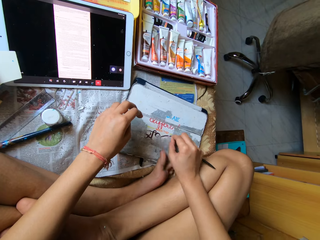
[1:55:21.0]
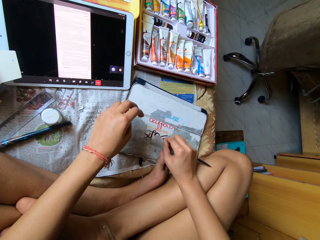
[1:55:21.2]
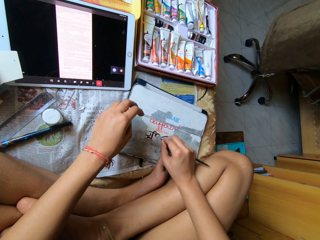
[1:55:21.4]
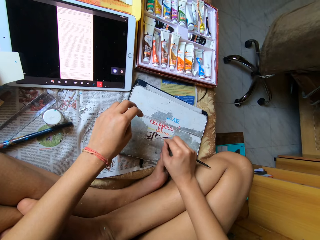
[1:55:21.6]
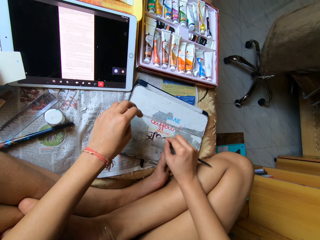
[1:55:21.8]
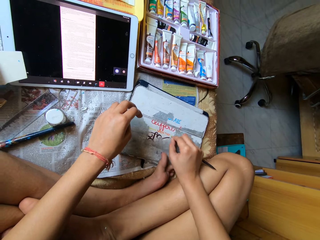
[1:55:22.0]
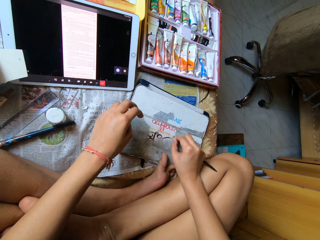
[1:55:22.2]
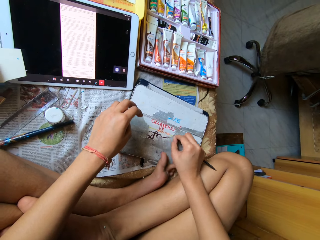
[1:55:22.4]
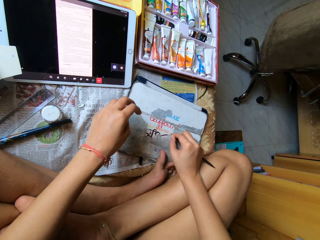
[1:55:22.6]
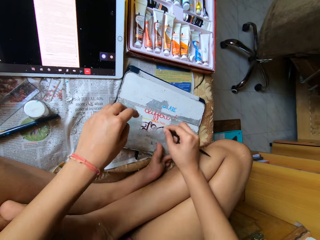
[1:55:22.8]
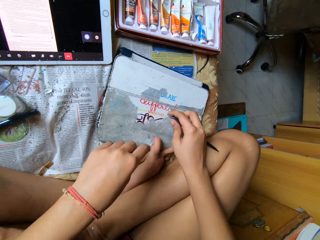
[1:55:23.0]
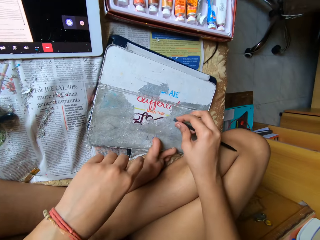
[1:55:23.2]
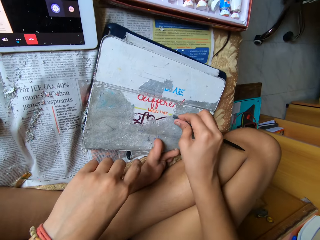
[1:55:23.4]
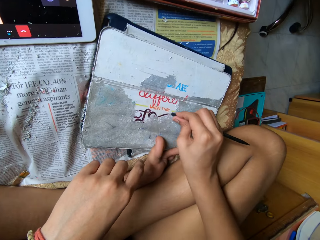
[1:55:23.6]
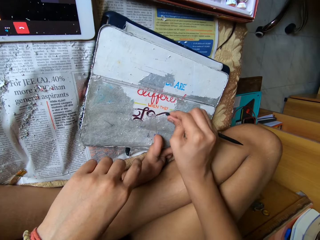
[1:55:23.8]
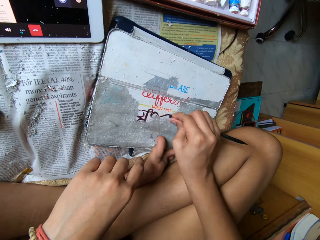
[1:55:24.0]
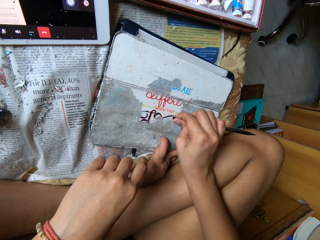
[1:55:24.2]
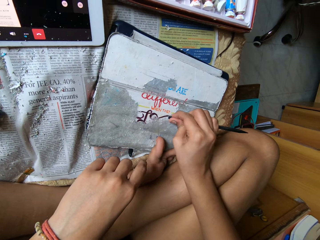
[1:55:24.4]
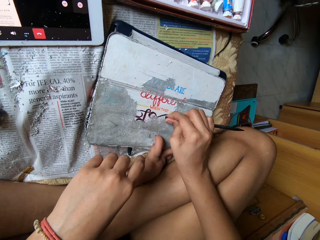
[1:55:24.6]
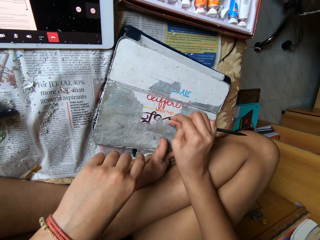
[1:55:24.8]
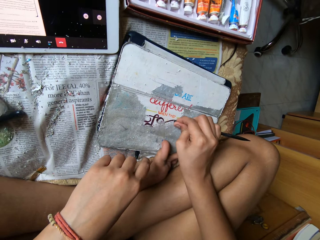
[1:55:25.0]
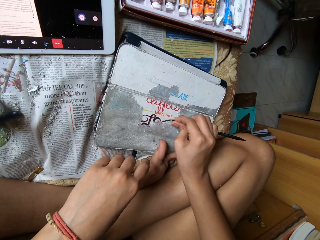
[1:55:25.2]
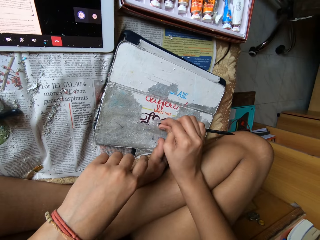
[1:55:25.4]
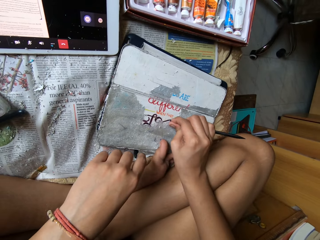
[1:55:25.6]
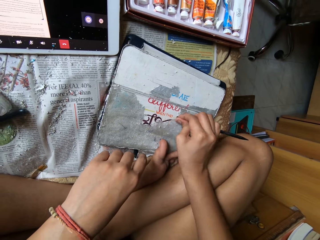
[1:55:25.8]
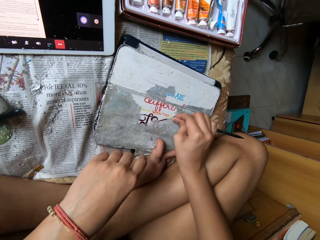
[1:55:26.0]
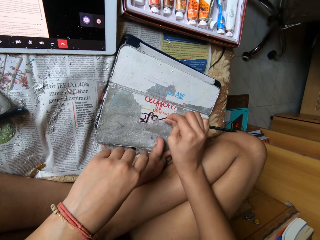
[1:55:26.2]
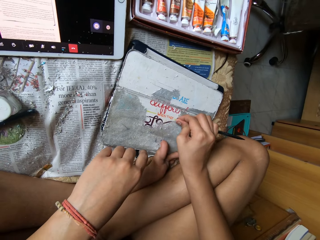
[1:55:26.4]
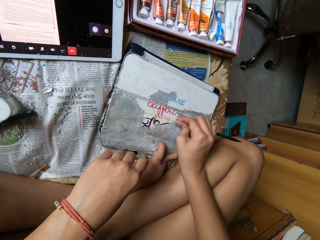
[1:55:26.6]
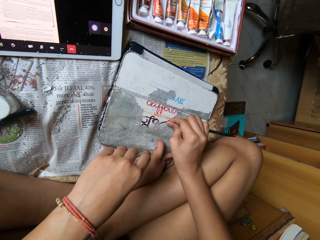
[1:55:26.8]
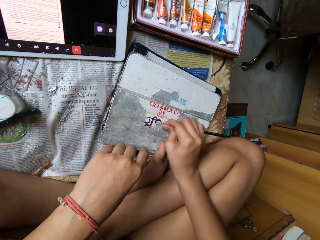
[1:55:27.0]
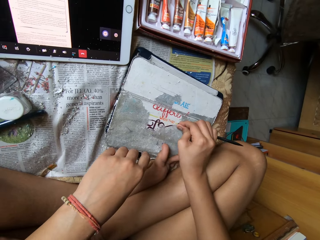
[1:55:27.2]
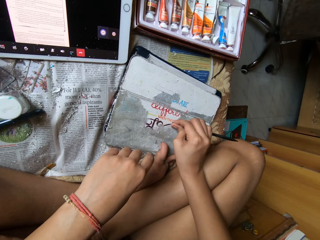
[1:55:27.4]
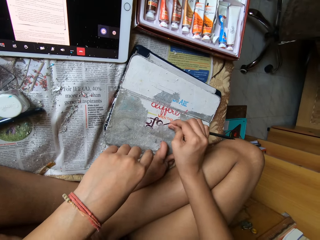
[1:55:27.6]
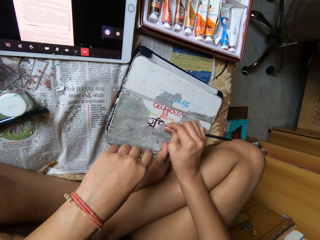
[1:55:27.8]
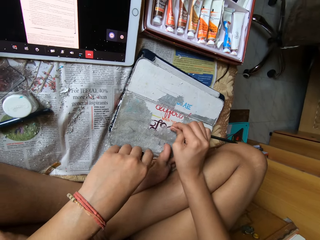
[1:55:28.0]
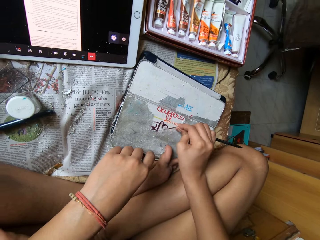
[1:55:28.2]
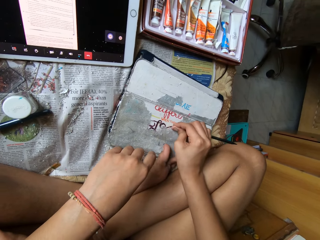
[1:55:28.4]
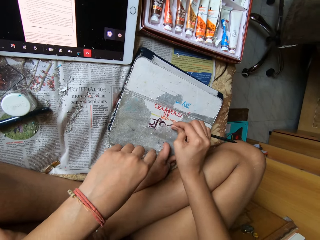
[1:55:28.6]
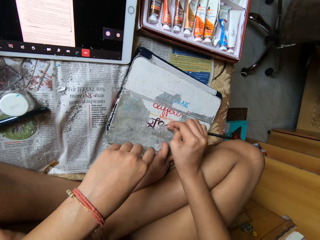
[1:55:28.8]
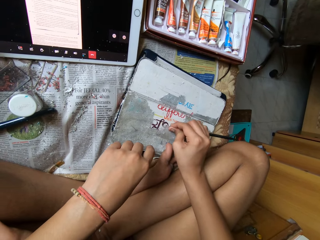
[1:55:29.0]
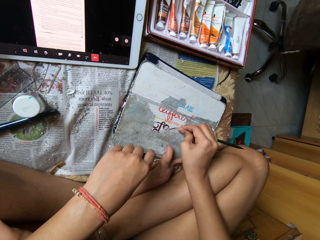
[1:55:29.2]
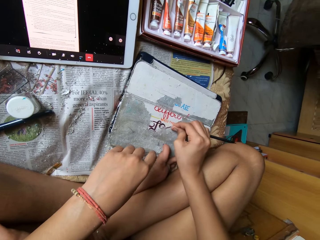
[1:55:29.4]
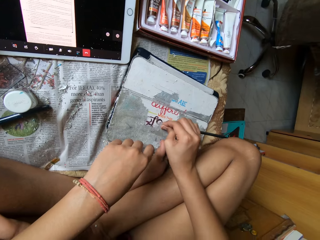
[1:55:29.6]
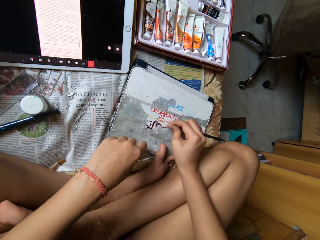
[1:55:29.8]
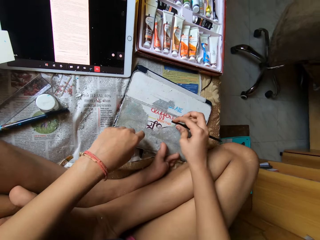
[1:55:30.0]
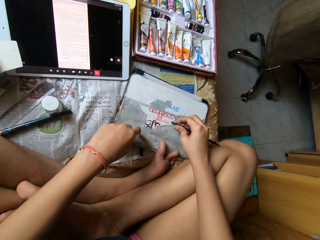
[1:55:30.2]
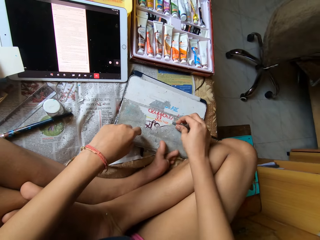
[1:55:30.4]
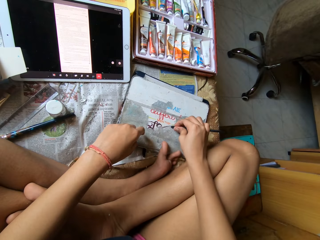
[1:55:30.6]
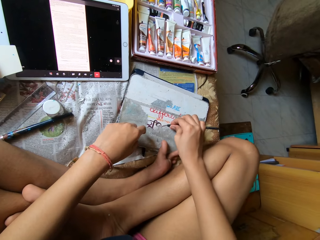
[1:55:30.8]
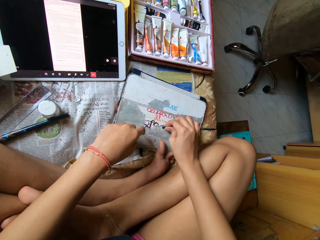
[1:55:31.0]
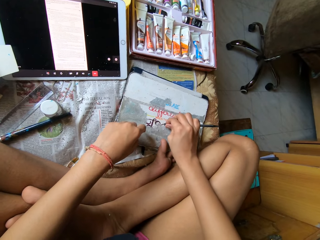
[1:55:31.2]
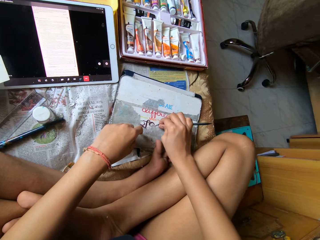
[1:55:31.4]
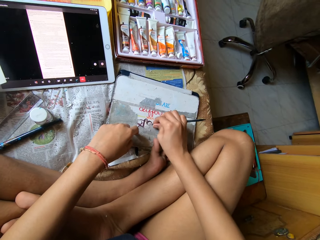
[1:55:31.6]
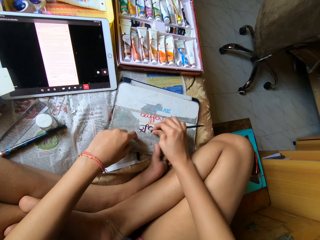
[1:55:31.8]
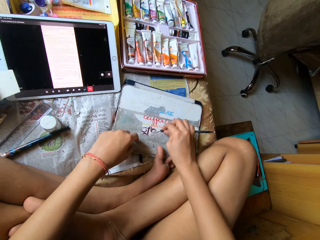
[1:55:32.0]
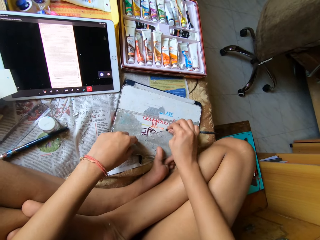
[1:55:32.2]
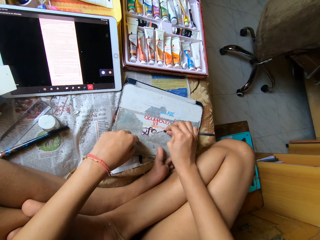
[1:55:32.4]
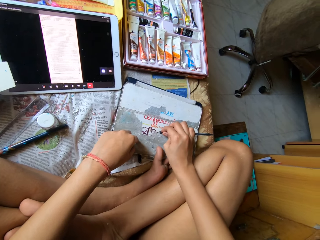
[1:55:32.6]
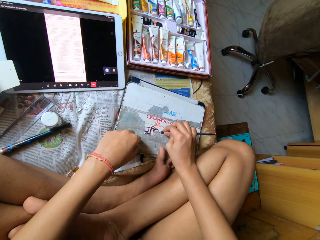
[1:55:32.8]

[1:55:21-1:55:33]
The camera wearer bends forward. They sit straight.

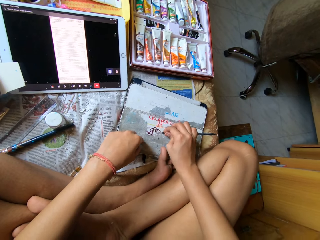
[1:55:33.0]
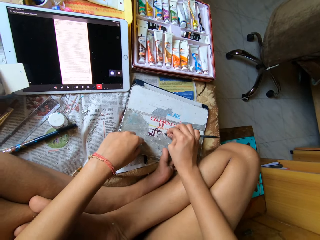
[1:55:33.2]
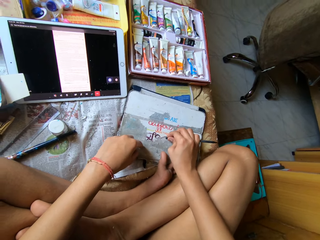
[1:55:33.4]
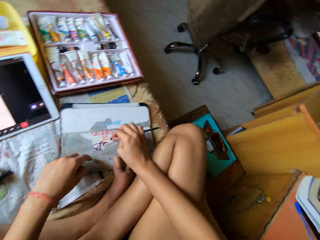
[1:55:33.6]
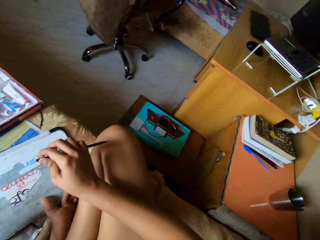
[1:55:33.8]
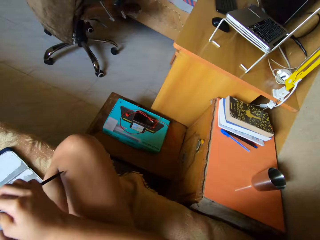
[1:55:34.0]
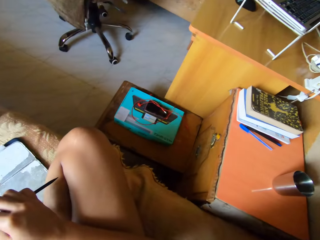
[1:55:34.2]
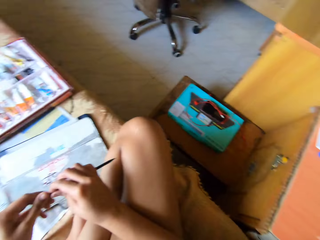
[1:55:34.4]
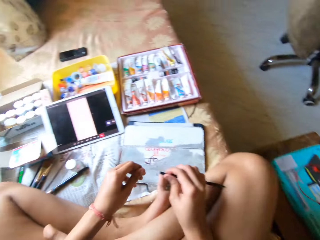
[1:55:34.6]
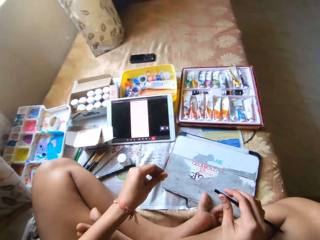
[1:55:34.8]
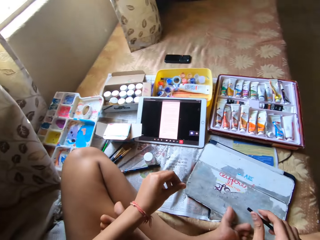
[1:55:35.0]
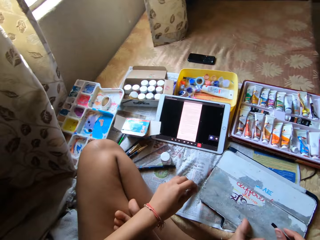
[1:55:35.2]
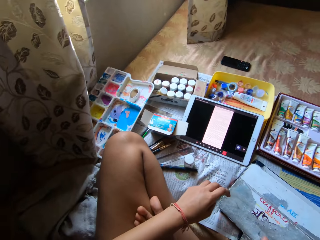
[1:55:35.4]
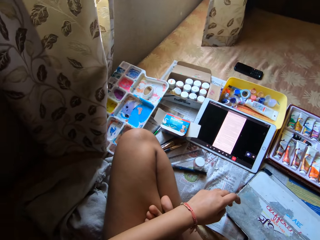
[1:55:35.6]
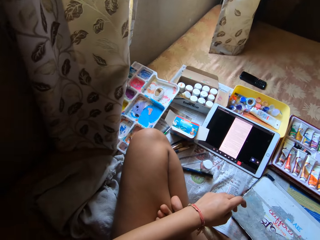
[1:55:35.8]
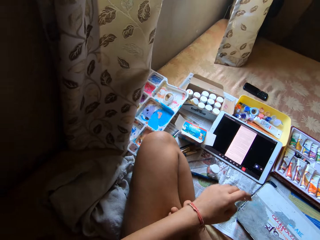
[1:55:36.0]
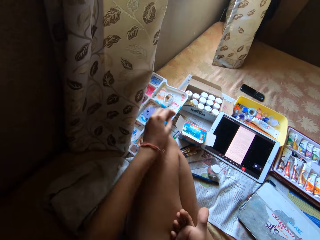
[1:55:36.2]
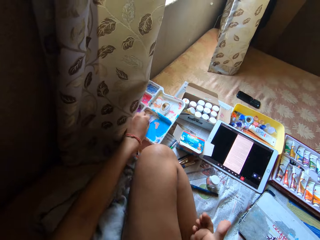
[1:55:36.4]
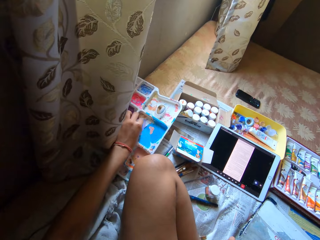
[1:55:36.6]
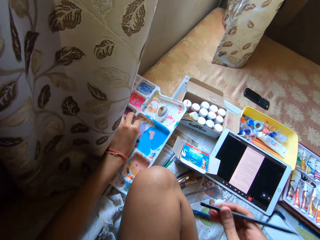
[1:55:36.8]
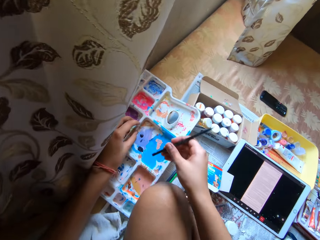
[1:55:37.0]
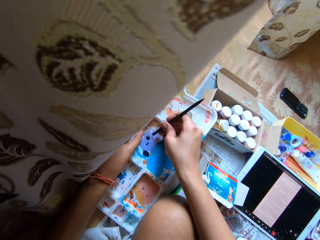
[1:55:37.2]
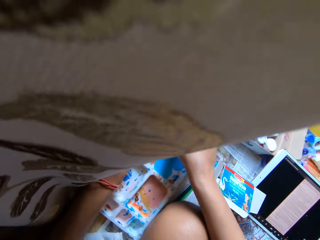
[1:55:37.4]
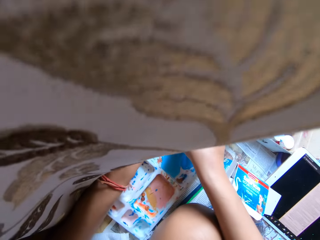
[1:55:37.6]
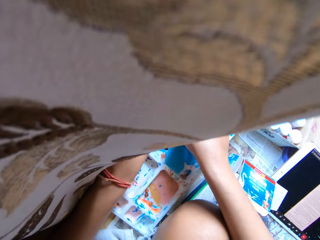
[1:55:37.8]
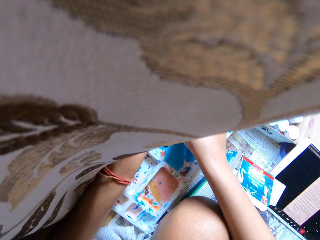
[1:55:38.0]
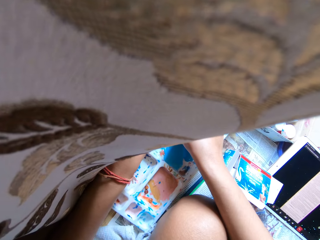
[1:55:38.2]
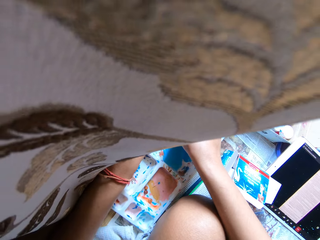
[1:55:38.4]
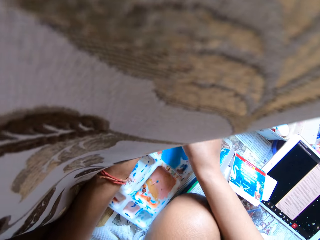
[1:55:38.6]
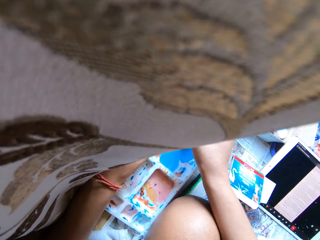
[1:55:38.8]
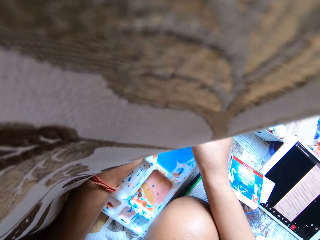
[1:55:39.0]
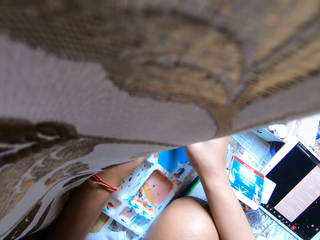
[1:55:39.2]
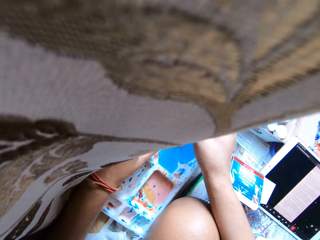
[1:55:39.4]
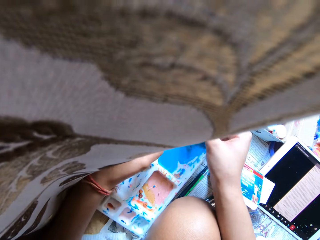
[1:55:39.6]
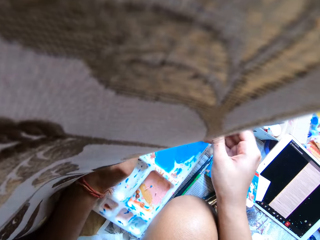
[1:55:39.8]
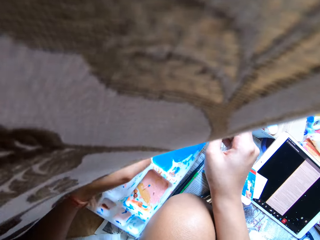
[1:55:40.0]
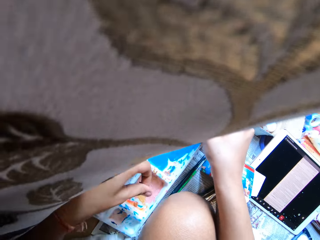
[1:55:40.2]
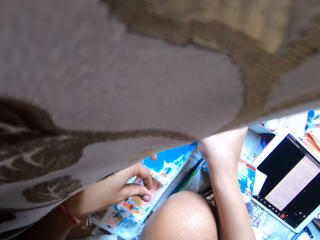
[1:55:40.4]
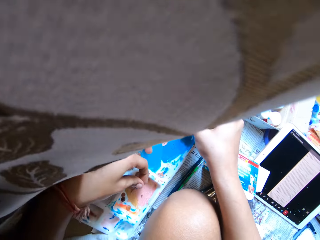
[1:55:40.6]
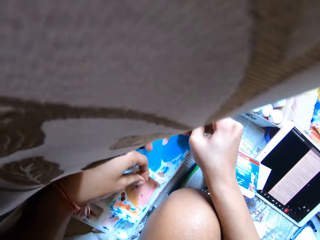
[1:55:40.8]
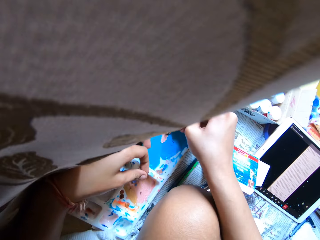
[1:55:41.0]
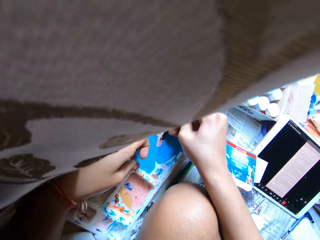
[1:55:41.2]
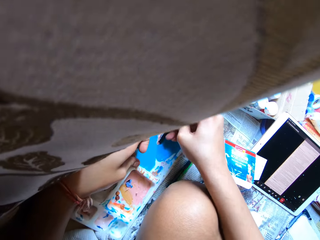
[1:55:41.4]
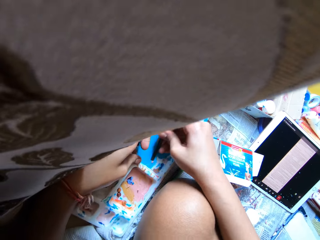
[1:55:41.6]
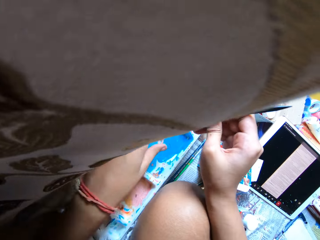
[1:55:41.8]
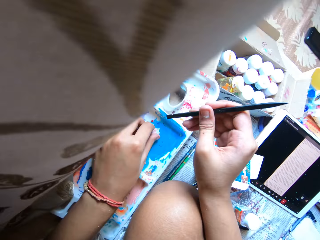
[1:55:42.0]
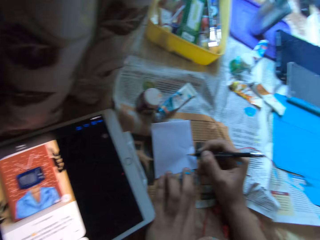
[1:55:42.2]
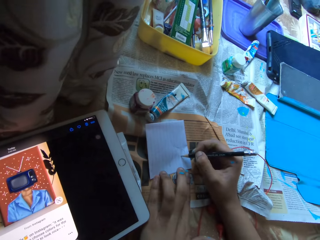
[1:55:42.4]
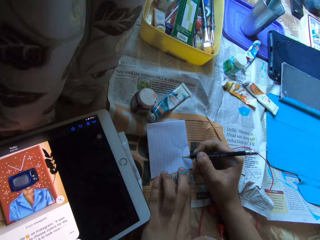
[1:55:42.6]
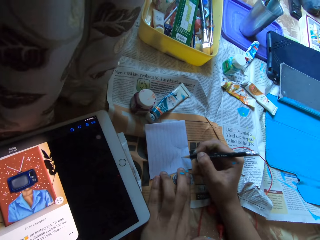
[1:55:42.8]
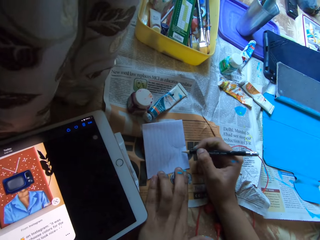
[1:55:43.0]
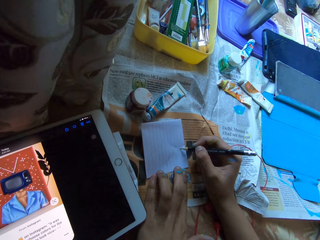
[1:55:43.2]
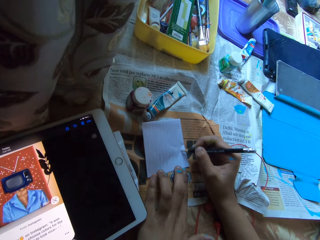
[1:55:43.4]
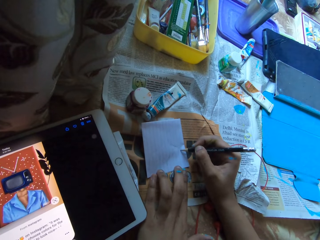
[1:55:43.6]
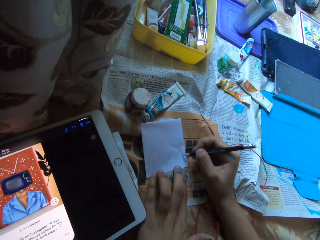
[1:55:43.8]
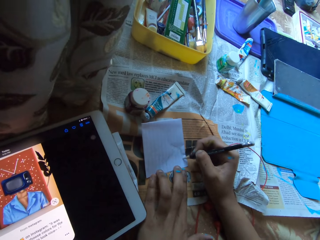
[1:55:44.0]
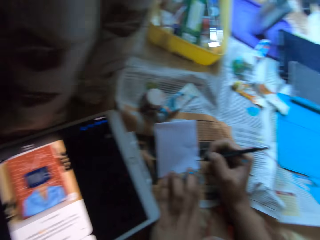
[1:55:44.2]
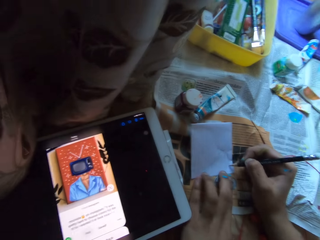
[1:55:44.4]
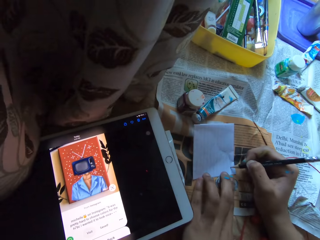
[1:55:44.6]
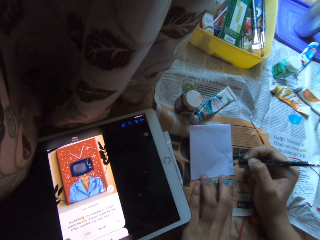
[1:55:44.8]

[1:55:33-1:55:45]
The camera wearer looks around. She holds the pencil in her right hand with her left hand. She holds the dried paint. She holds a color mixing palette on the bed with her left hand. She mixes colors on the color mixing palette with the pencil in her right hand. She removes the dried paint. She moves the color mixing palette on the bed with both hands. She drops part of the scrubbed paint down. She scratches the color mixing palette with the pencil in her right hand. She picks scraps of paint from the color mixing palette with her left hand. She draws on a paper on the bed with the pencil in her right hand. She looks at the picture on the tablet.
